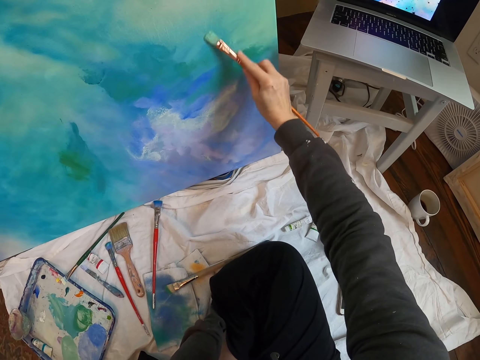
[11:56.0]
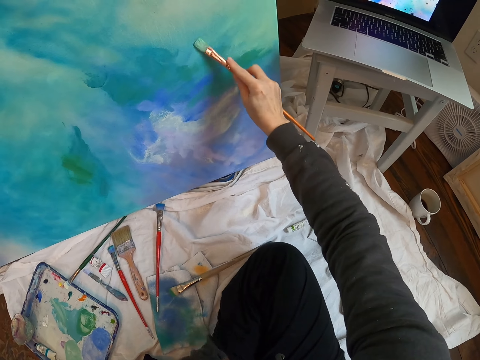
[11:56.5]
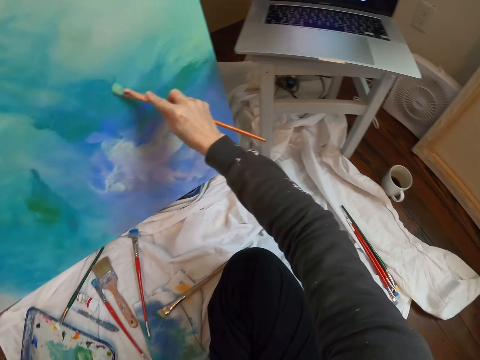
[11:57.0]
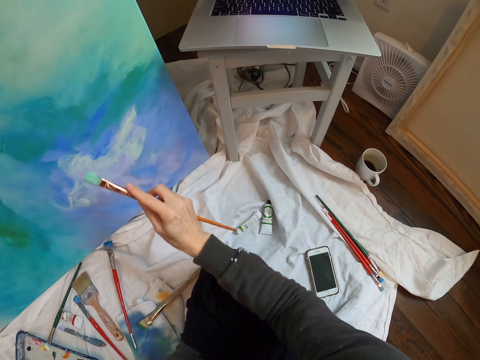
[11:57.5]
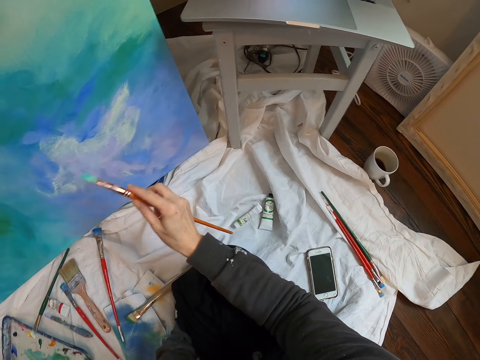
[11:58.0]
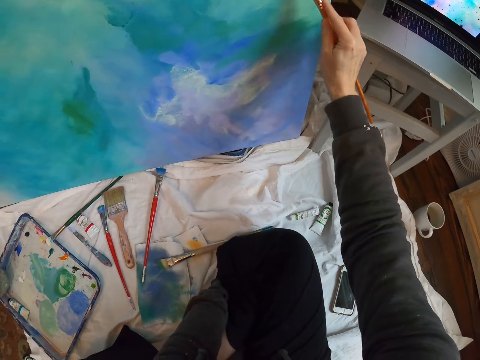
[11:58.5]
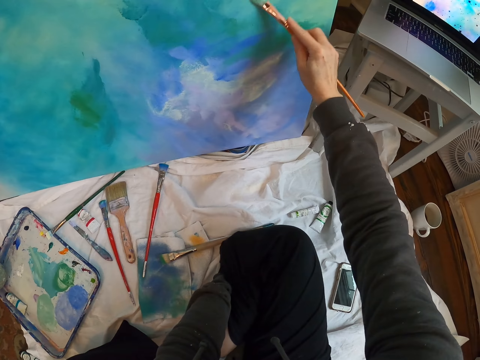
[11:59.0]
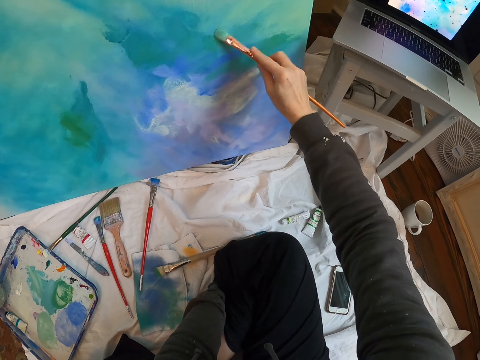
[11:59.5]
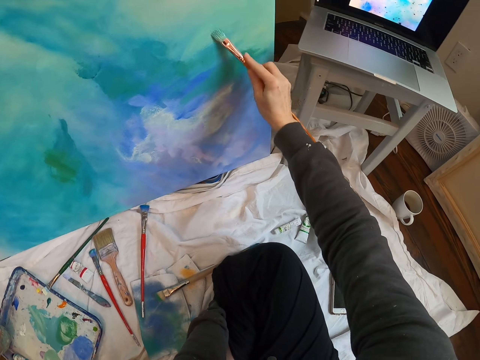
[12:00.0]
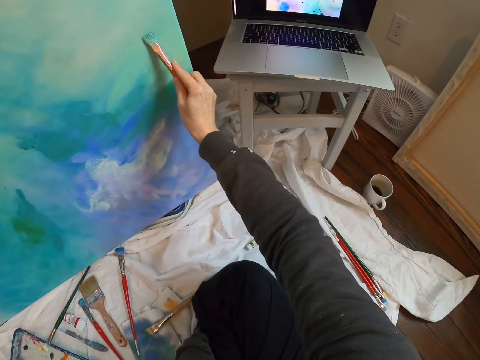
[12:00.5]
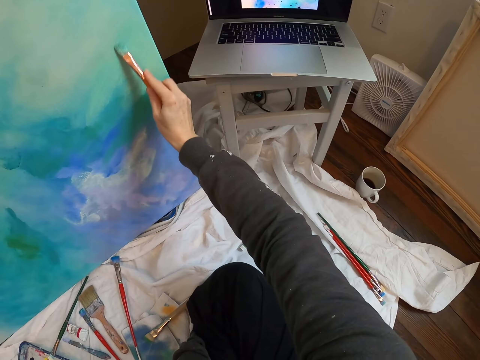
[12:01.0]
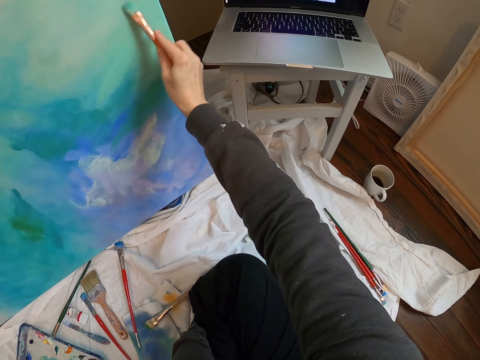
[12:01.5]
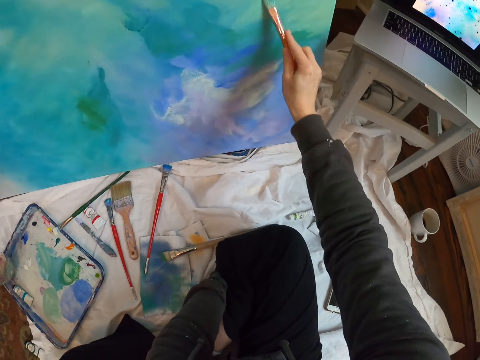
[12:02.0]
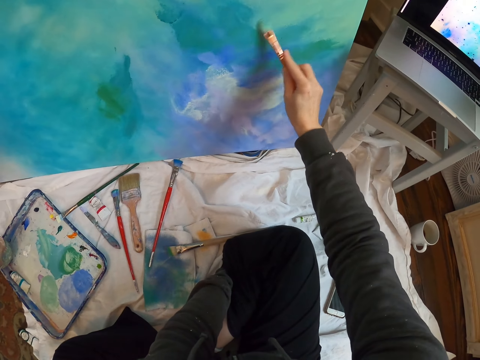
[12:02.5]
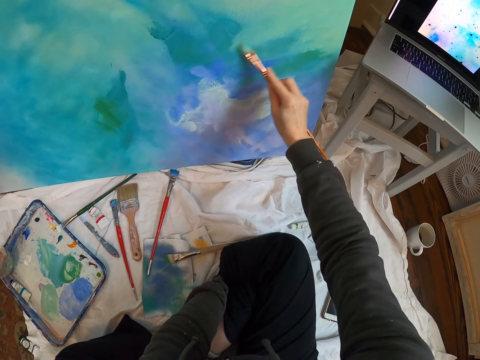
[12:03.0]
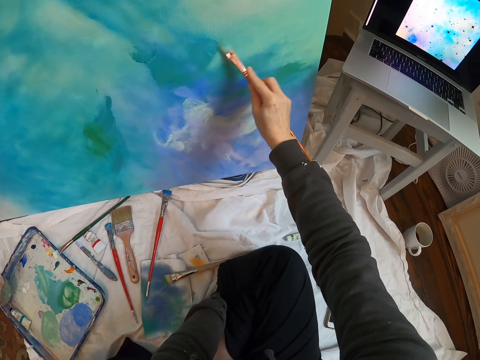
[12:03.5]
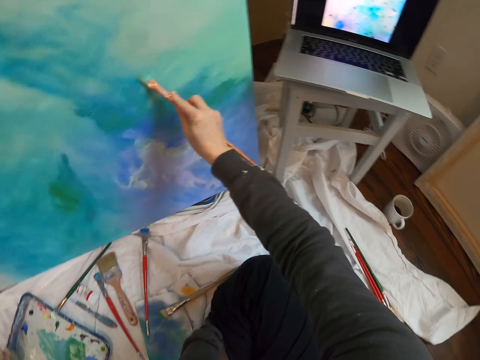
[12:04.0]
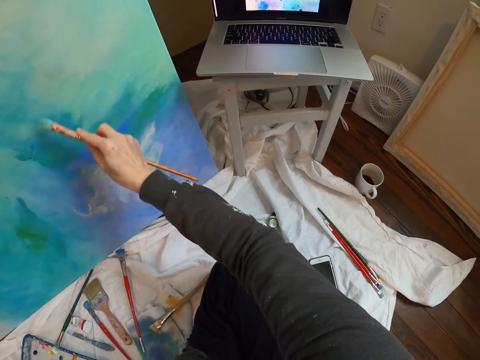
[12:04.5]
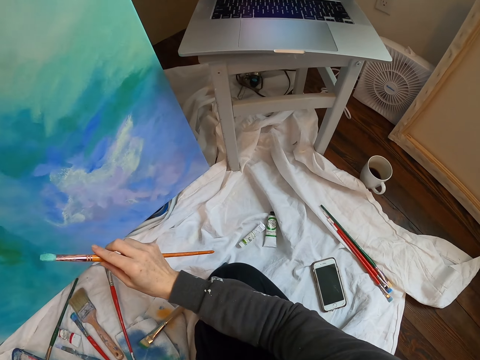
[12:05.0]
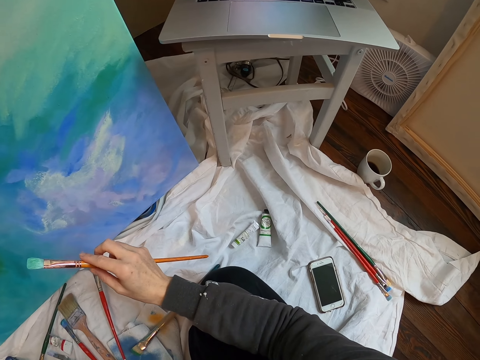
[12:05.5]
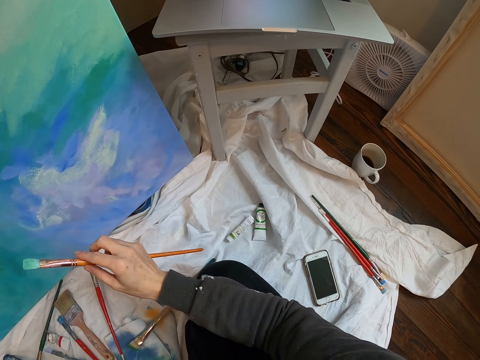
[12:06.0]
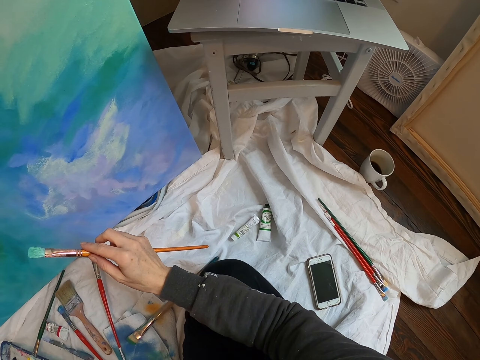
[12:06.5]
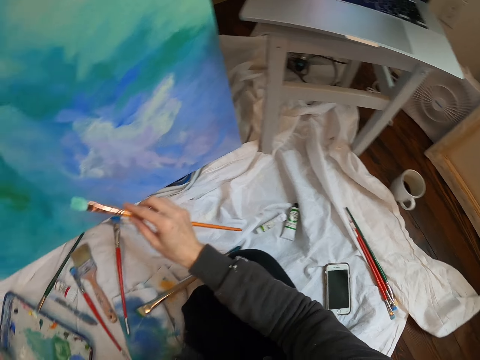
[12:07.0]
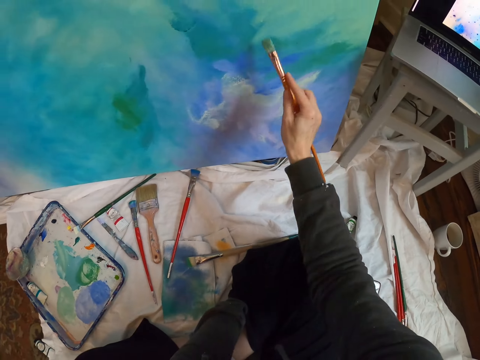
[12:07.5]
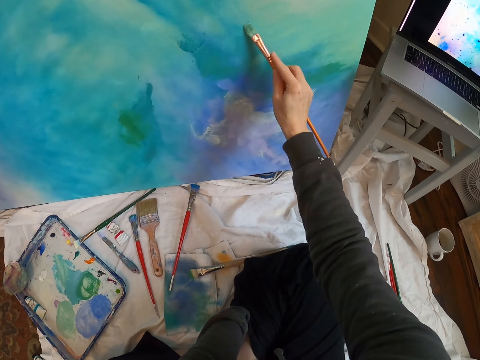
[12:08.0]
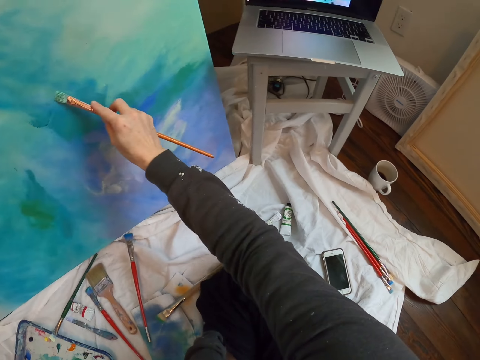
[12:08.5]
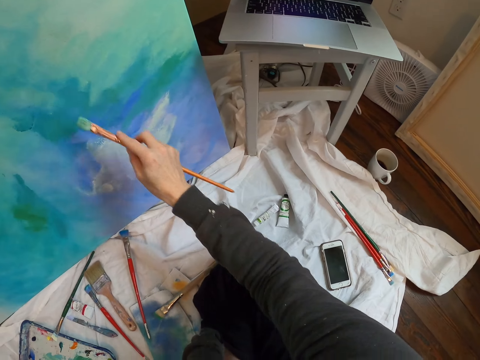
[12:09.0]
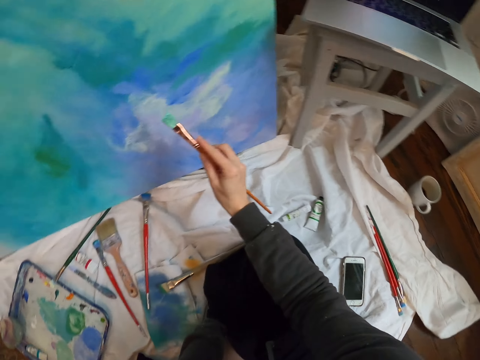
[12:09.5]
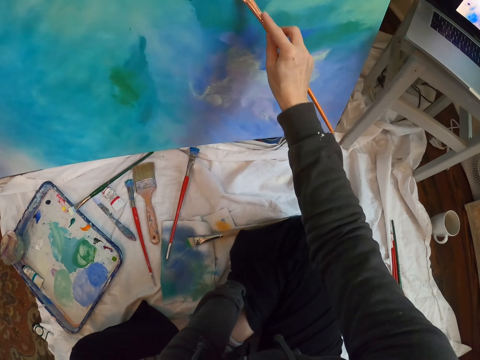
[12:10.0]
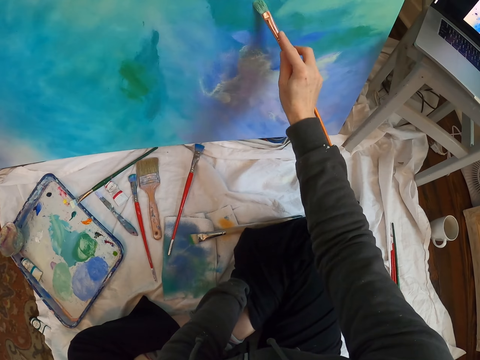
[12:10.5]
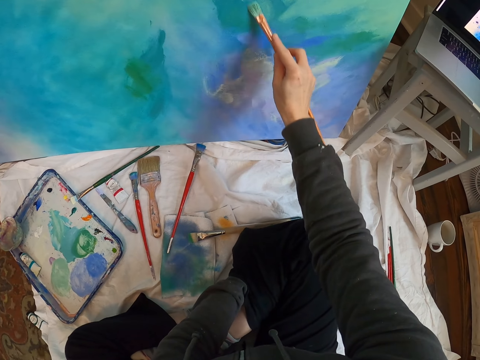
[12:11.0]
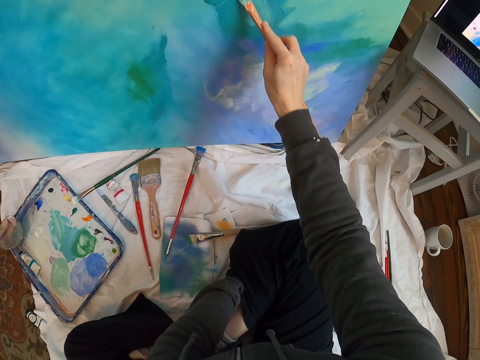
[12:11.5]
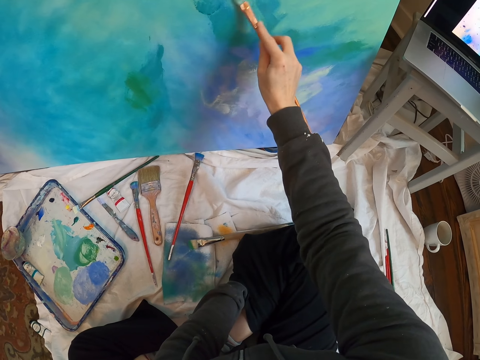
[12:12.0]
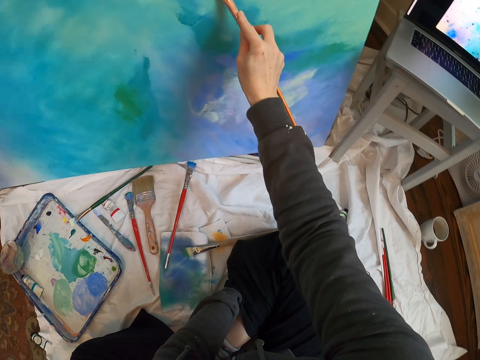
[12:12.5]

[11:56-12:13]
The camera wearer looks at the laptop. They paint wall art with a paint brush on a paint board. They look at the laptop. They paint wall art with the paint brush on the paint board.

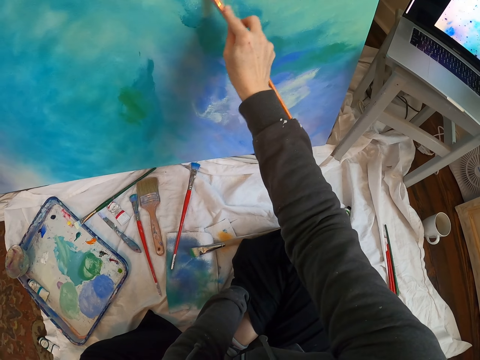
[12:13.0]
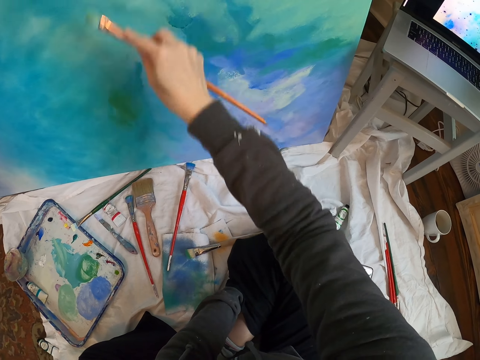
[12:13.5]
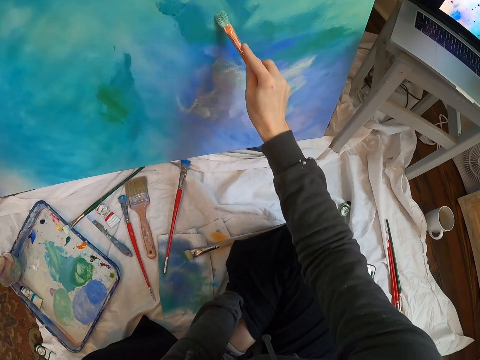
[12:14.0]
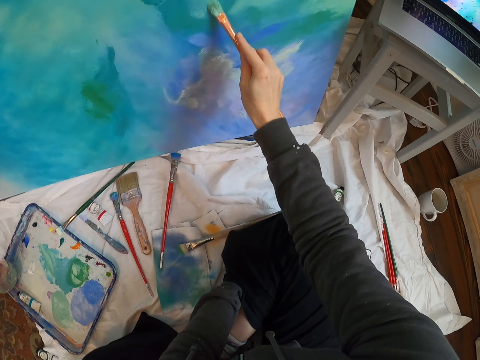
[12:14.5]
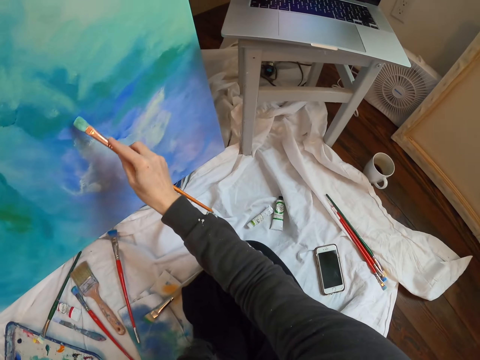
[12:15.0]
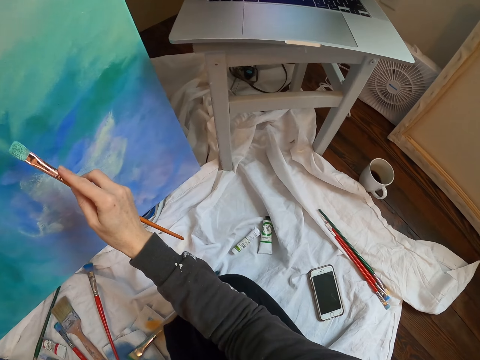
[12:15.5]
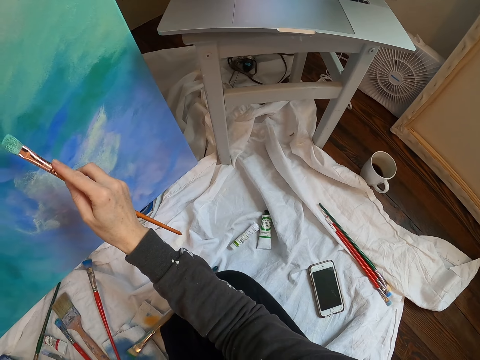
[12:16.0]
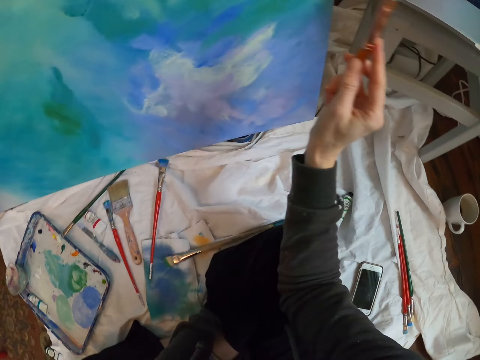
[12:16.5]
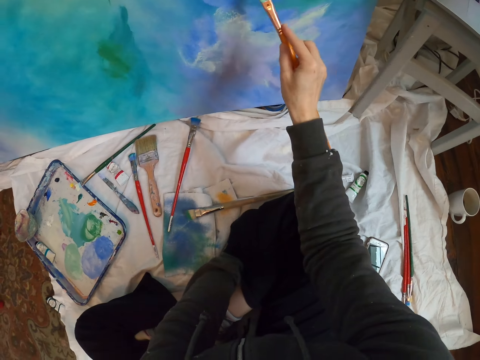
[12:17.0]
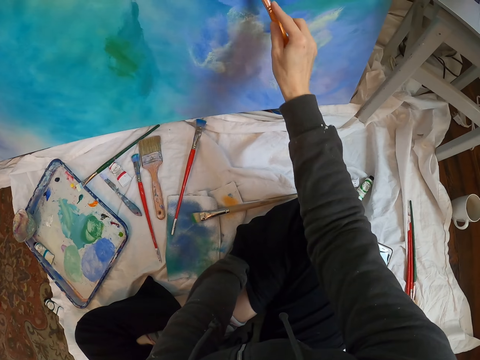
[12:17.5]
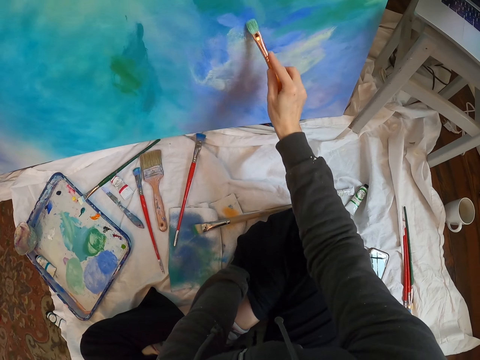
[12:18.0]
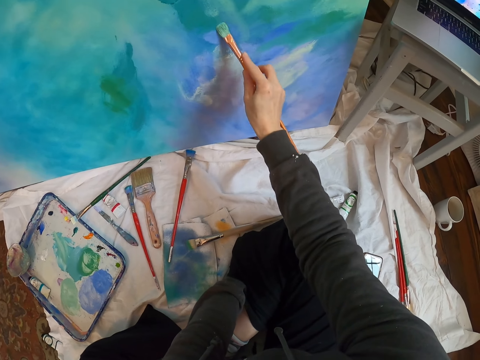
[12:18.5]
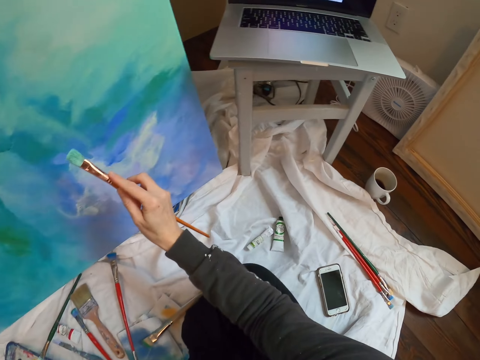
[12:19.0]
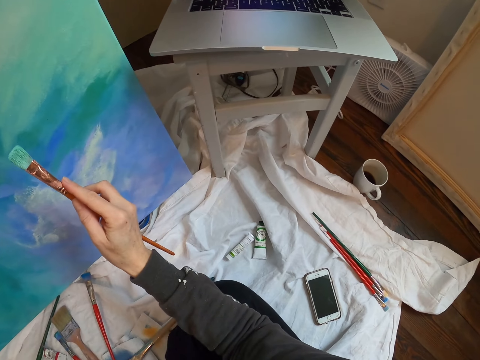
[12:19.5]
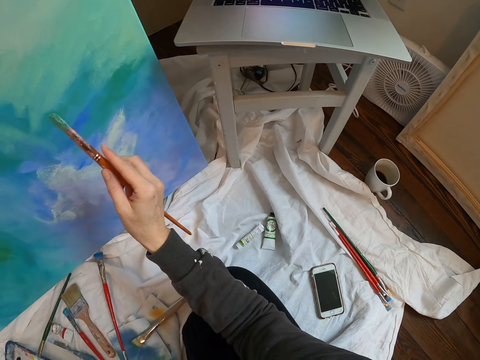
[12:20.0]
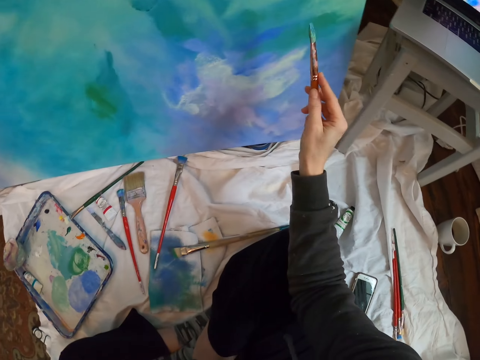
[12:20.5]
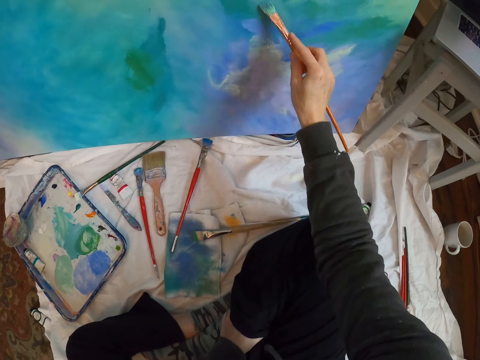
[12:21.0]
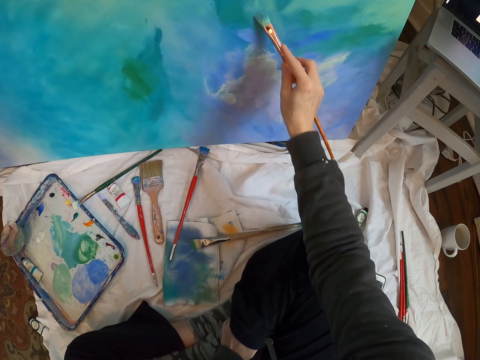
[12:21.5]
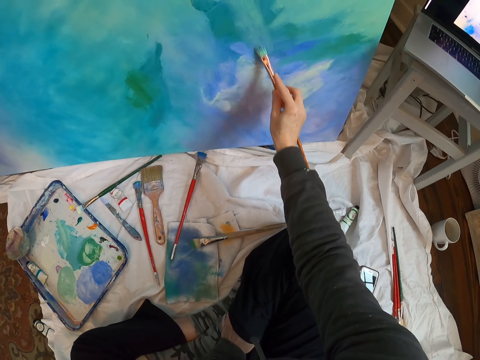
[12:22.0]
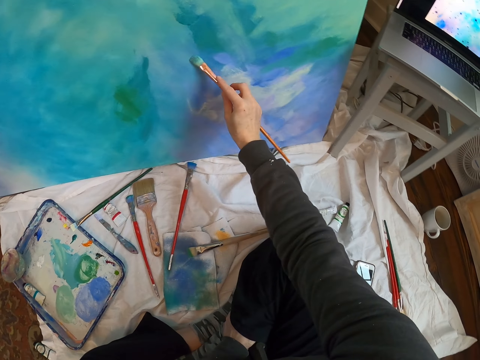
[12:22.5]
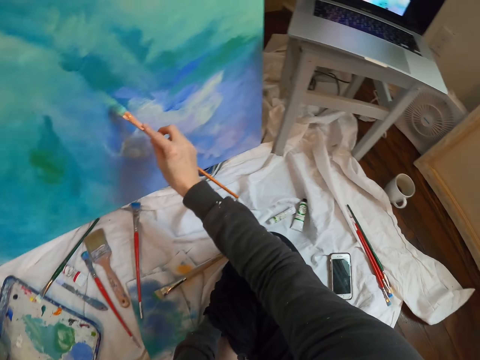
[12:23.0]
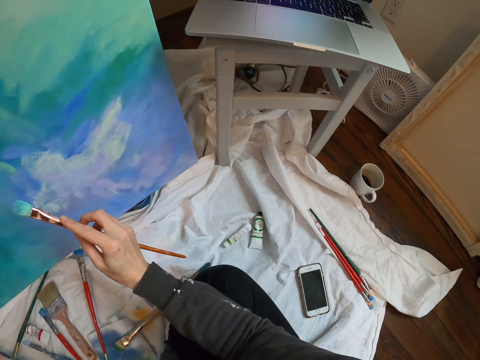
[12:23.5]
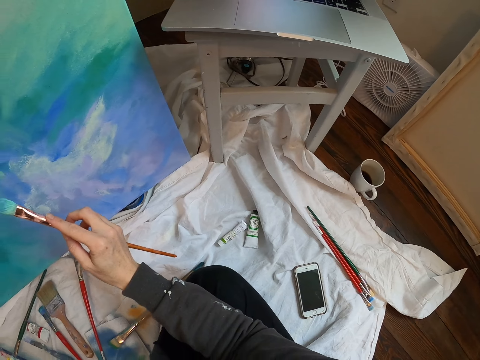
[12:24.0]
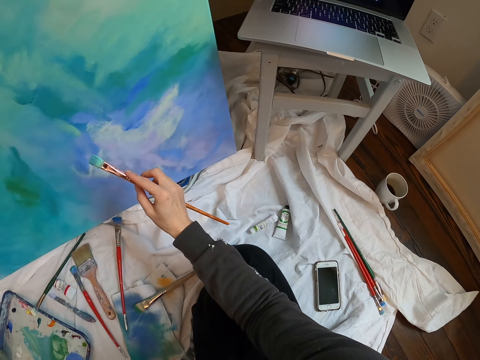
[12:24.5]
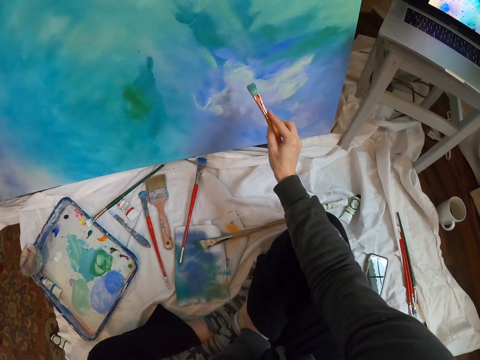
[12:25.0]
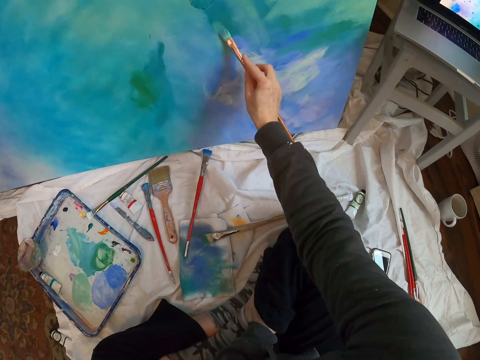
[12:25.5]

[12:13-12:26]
The camera wearer looks at the laptop. They paint wall art with a paint brush on a paint board. They look at the laptop. They paint wall art with the paint brush on the paint board. They look at the laptop.
